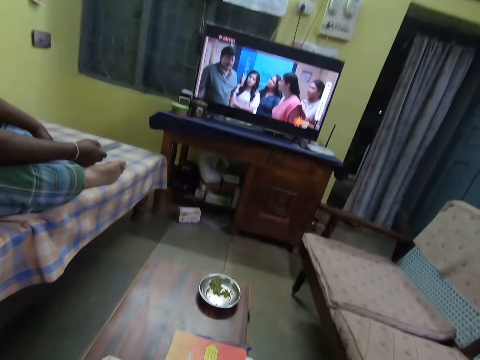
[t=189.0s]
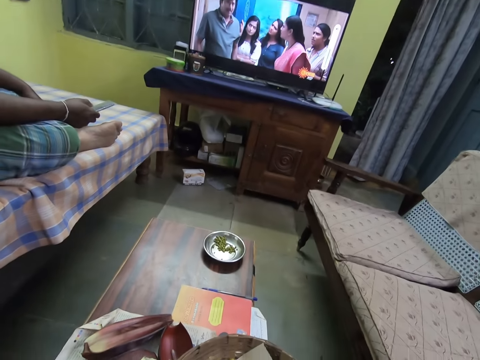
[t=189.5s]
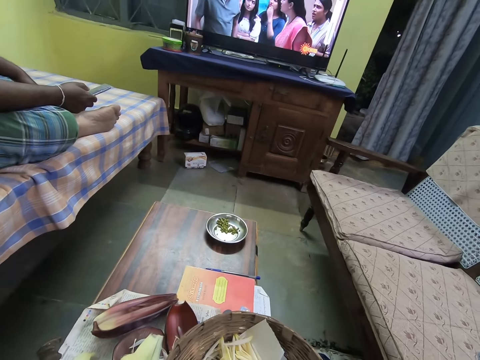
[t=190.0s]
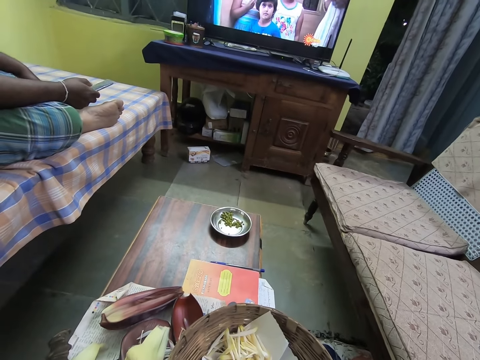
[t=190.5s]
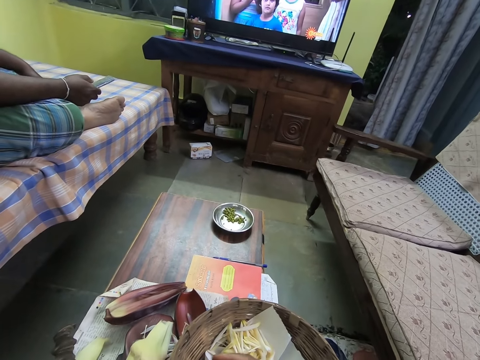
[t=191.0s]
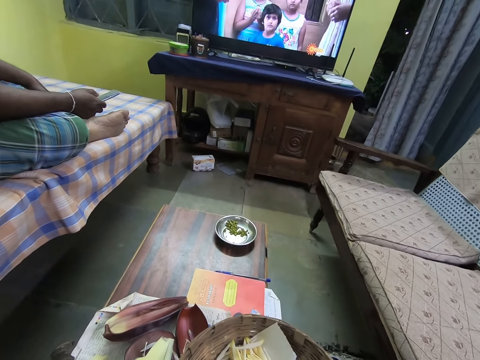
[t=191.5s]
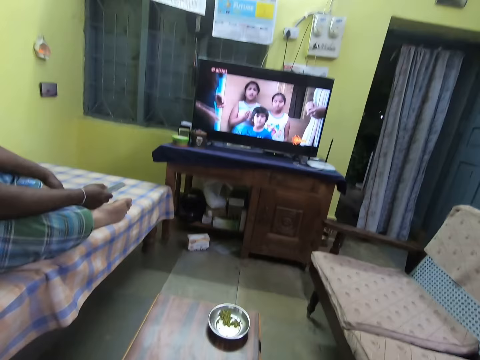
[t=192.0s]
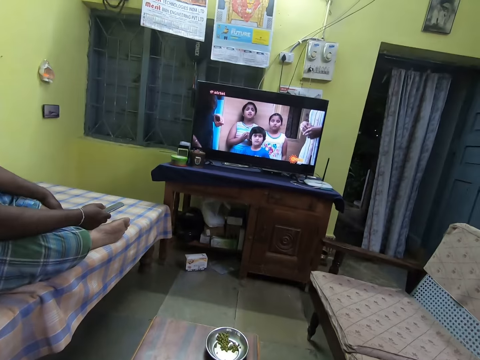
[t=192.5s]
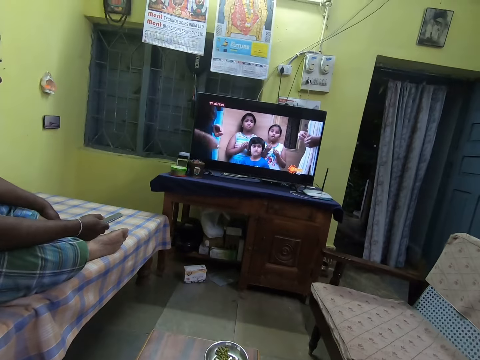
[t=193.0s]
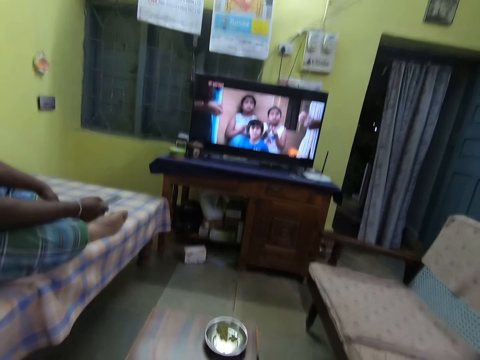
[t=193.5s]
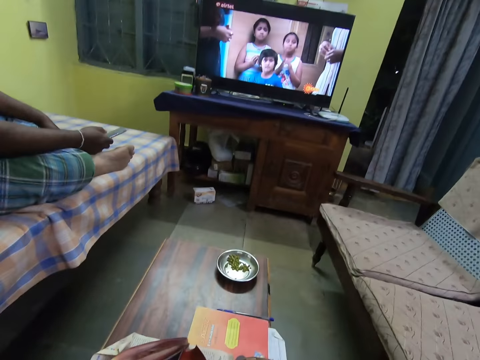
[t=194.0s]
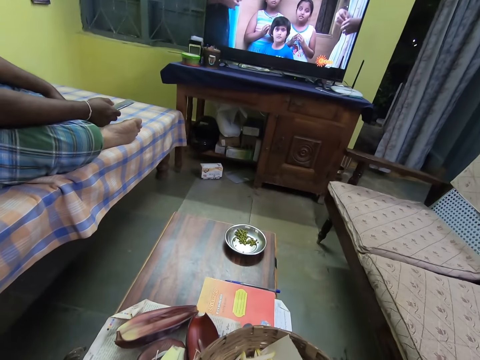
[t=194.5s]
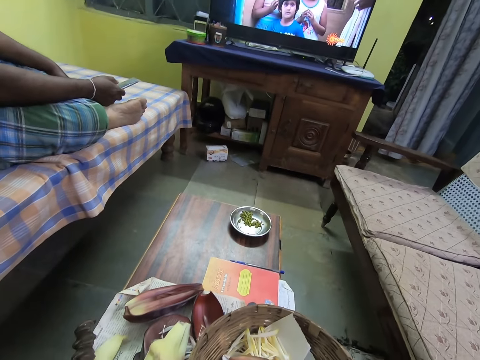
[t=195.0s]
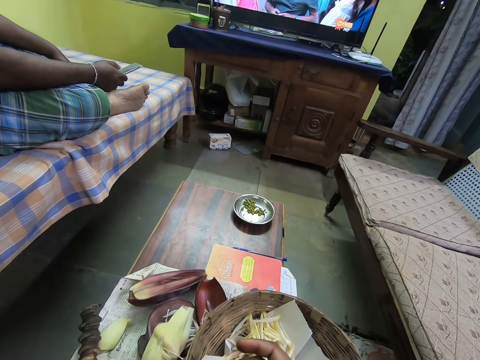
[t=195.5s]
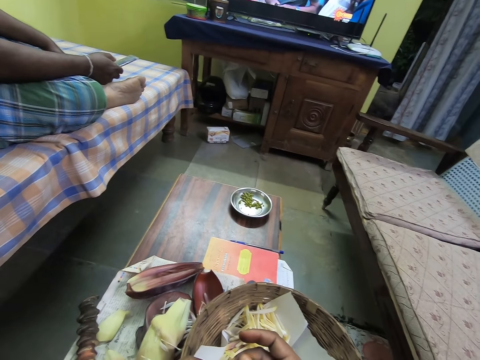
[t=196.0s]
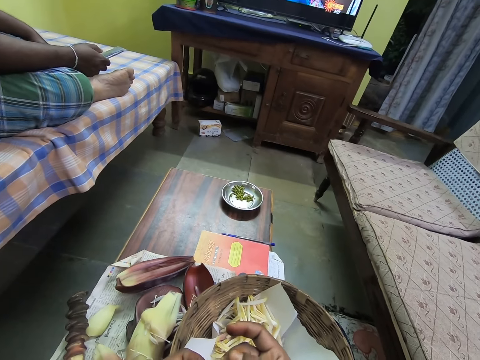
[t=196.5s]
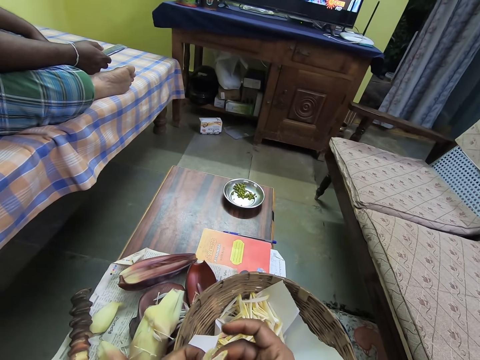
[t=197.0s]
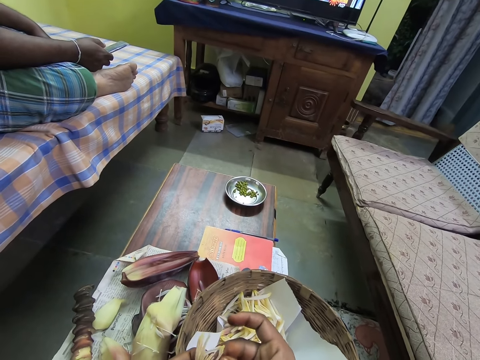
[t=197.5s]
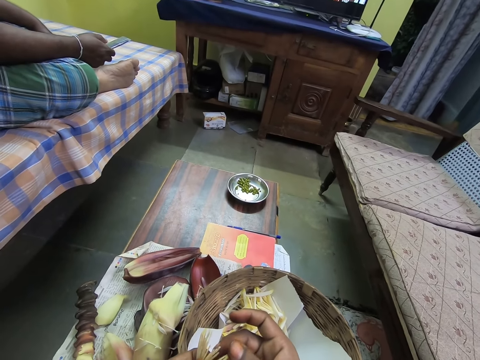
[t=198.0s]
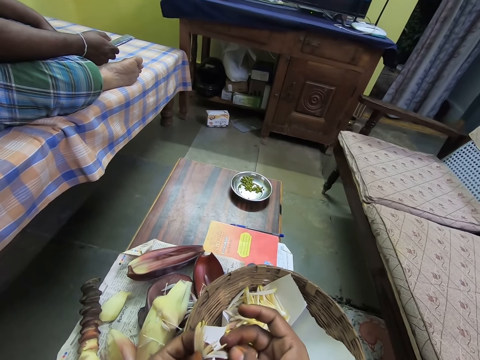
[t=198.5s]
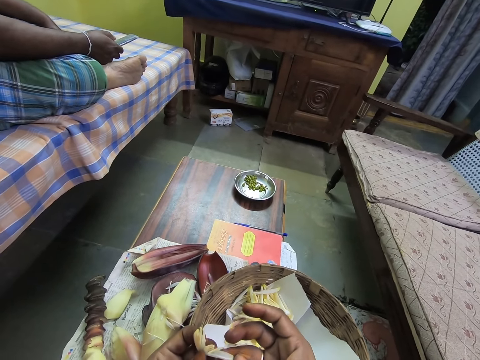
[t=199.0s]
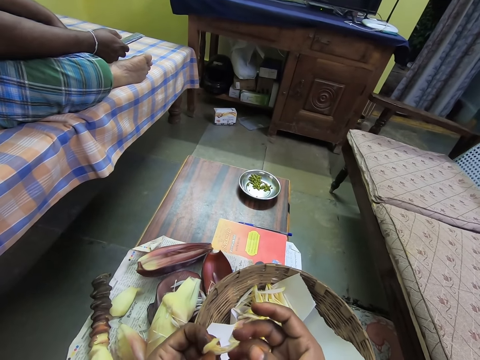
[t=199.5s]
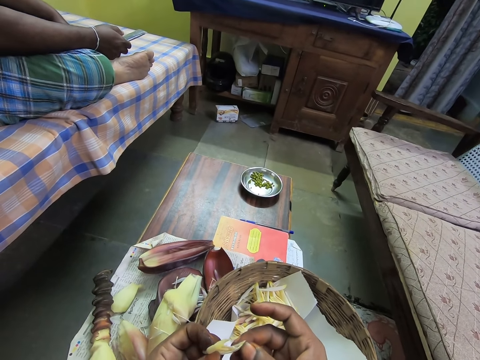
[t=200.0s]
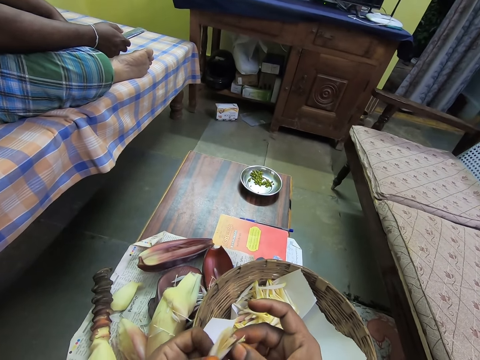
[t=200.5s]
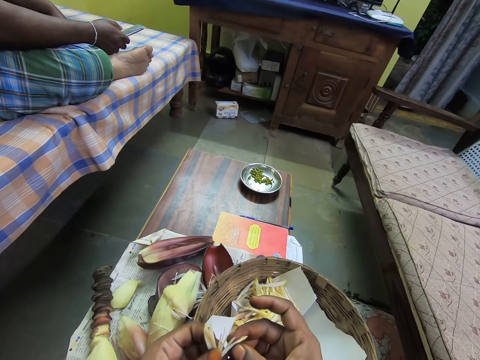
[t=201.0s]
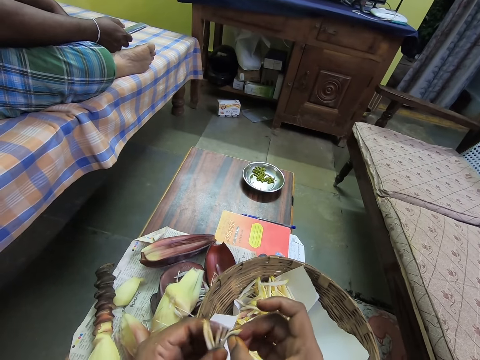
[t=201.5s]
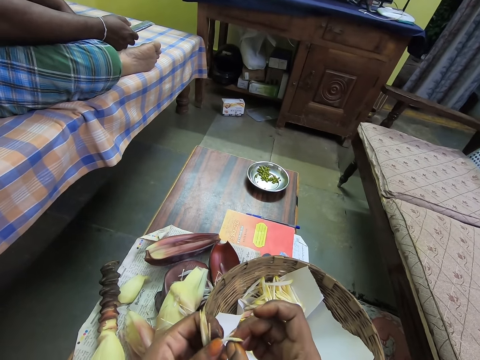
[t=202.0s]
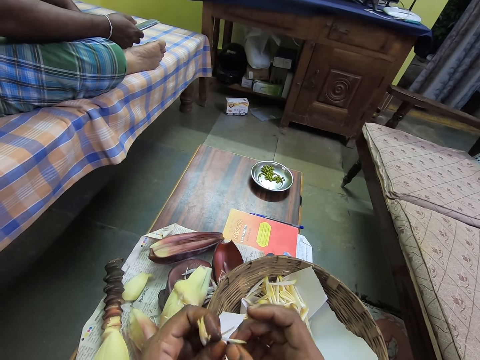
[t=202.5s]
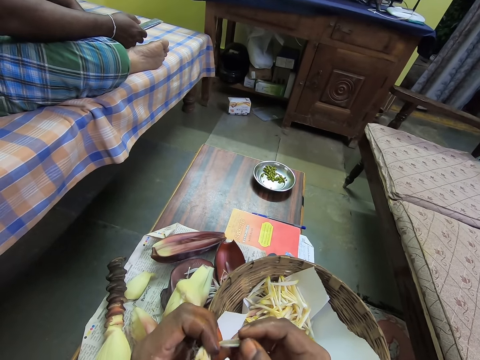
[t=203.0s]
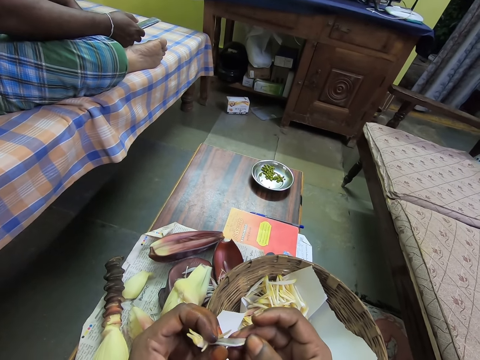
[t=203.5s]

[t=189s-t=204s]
The camera wearer holds a floret of the banana flower with both hands. They stare at a flower.

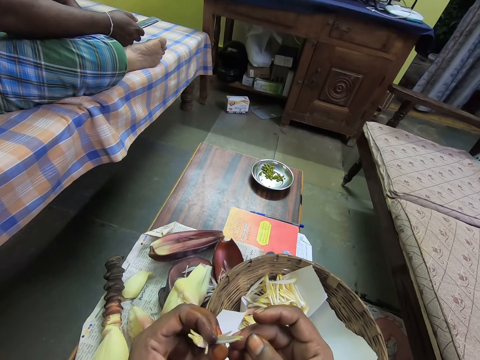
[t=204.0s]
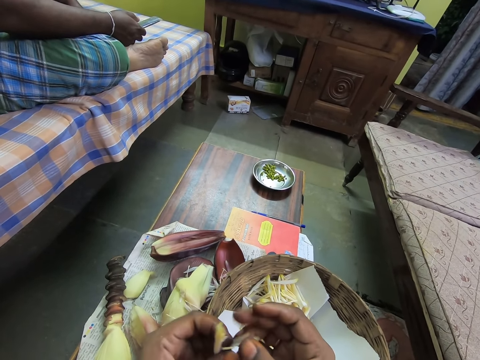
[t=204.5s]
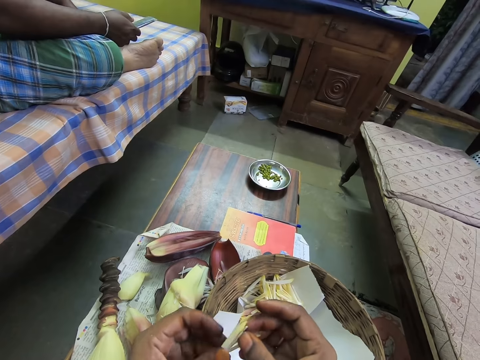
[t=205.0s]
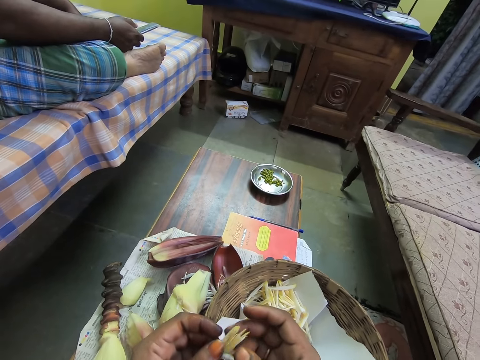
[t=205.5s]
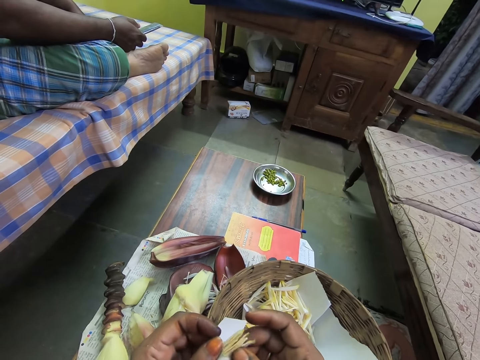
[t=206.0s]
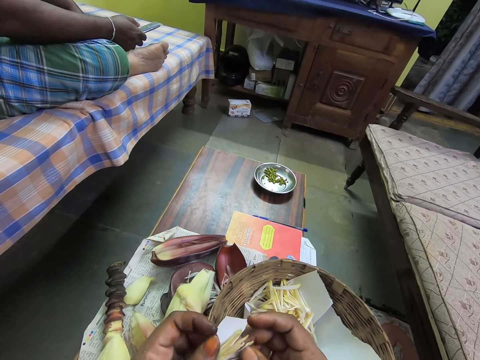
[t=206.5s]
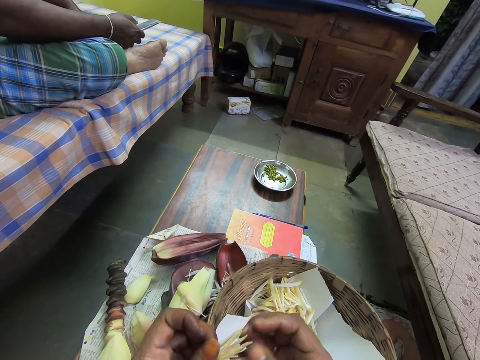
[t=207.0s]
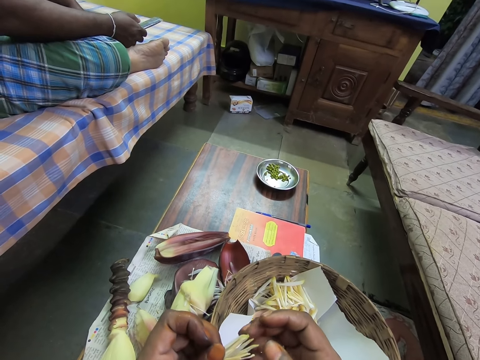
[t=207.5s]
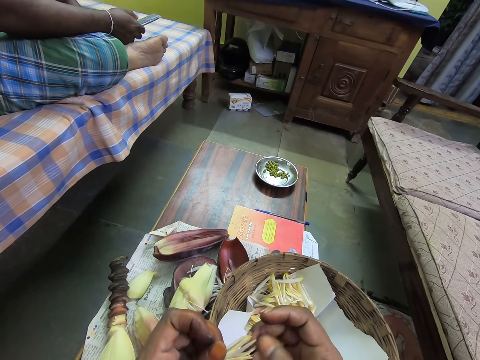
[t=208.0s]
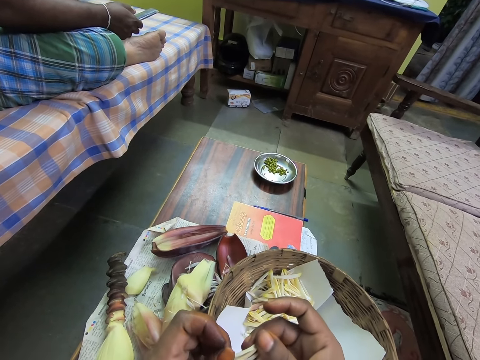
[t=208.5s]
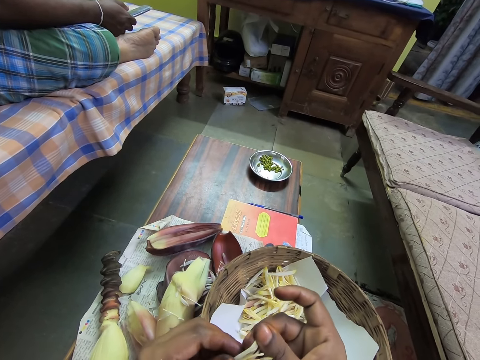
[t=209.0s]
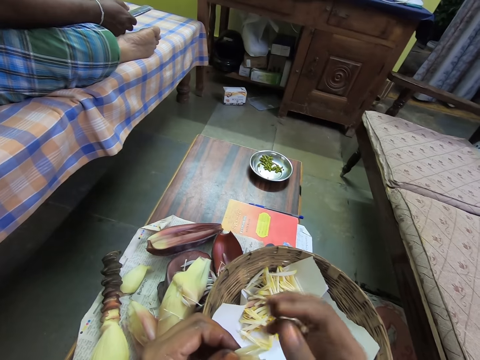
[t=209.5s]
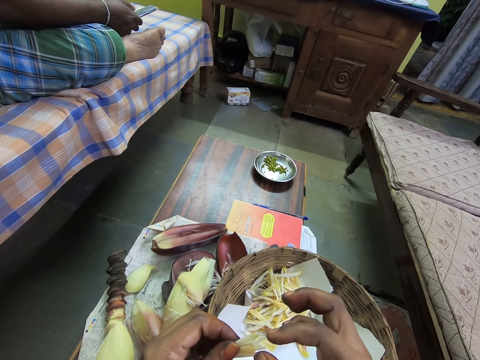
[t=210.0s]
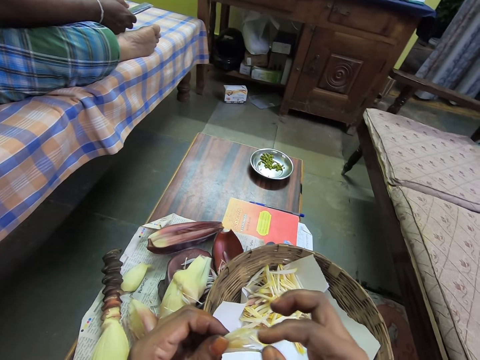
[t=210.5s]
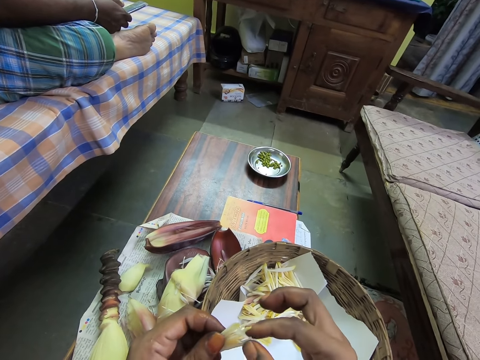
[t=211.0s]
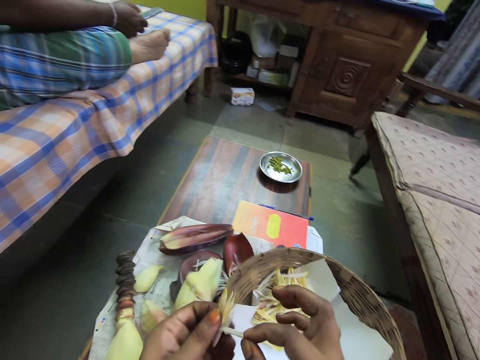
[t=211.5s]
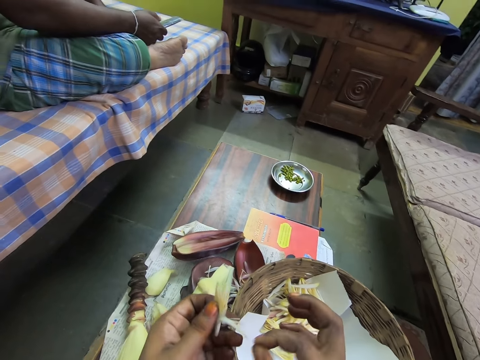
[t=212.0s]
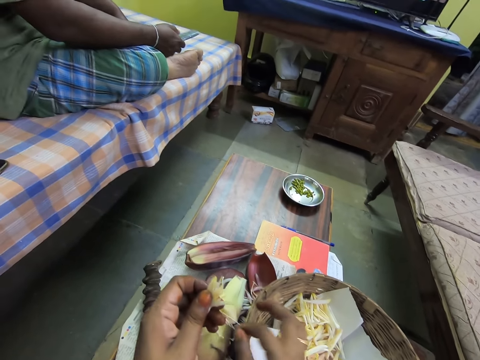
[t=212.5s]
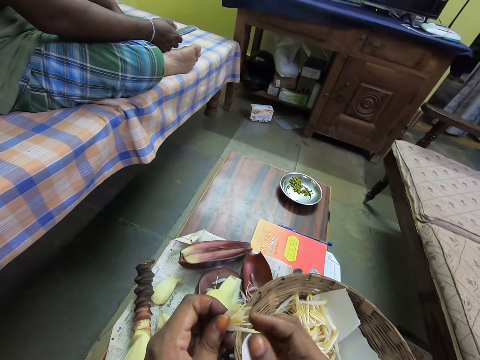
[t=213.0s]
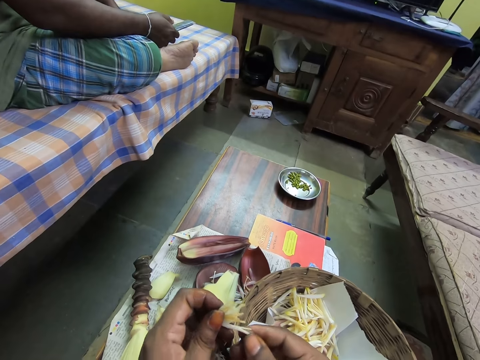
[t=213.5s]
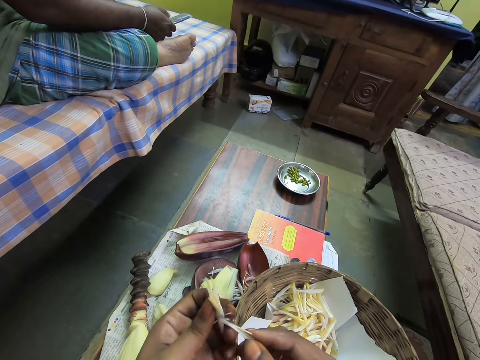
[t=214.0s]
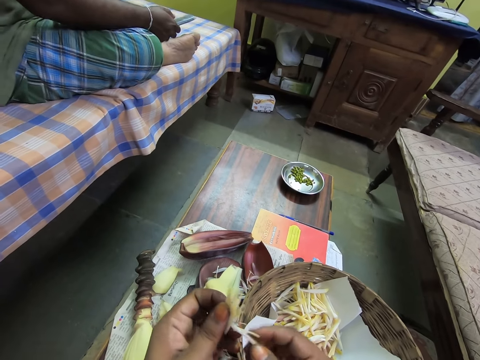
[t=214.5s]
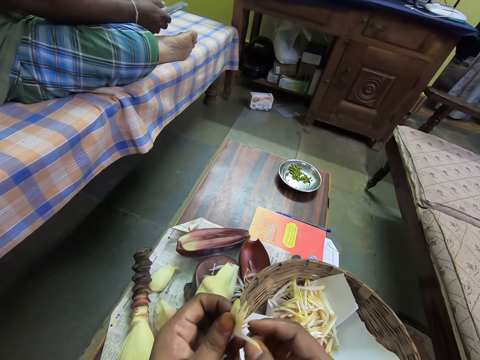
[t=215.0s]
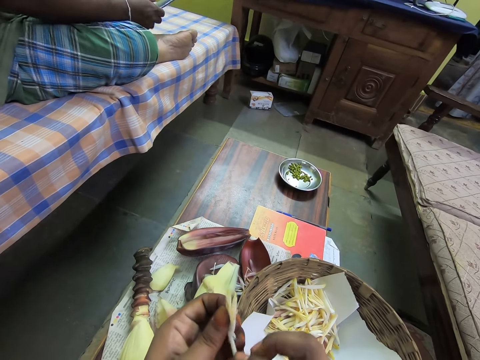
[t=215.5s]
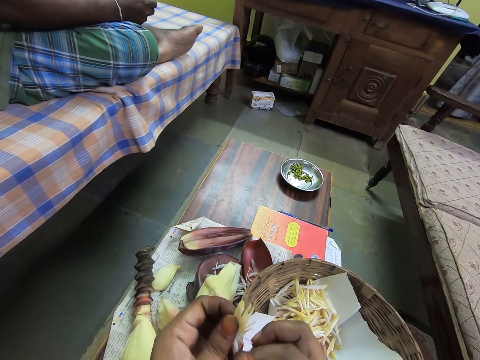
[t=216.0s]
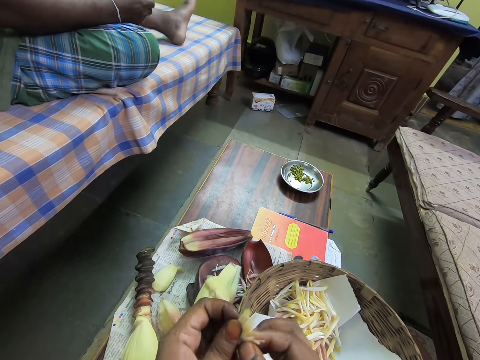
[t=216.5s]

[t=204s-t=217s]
The camera wearer removes a pistil from the floret in her left hand with her right hand. She drops the pistil of the floret on the table with her right hand. She holds the floret of the banana flower with both hands. She separates the flower.
